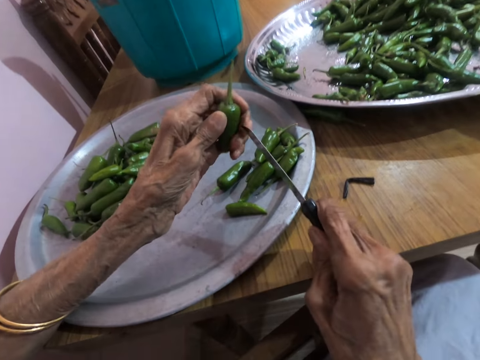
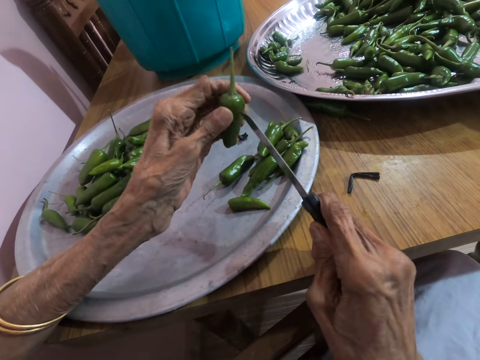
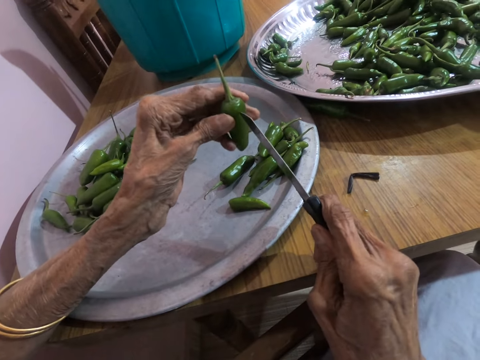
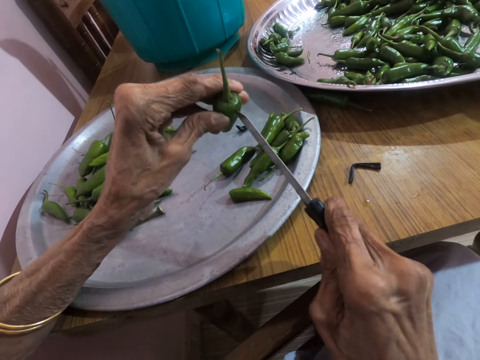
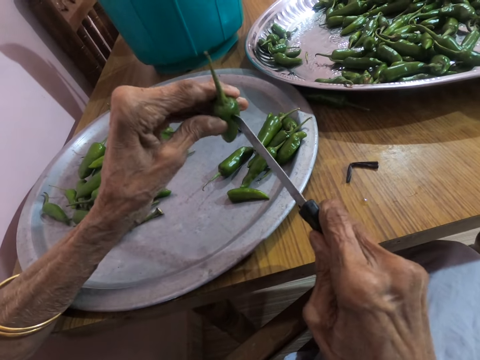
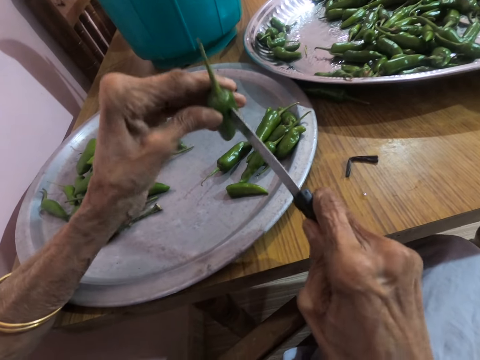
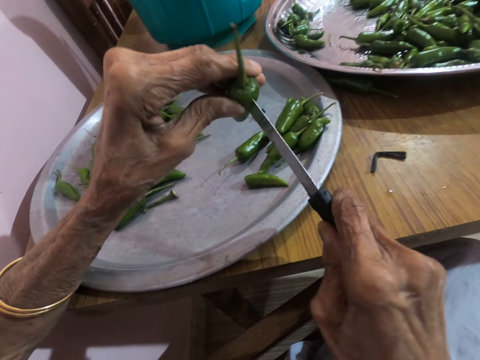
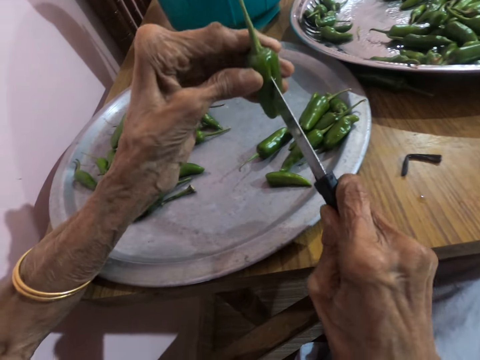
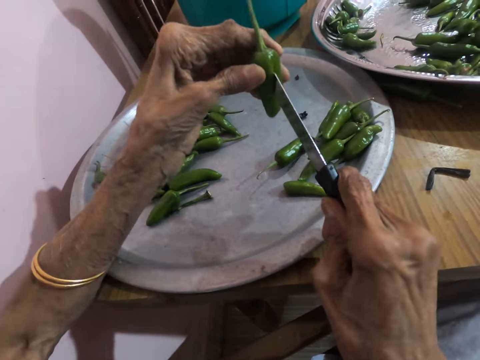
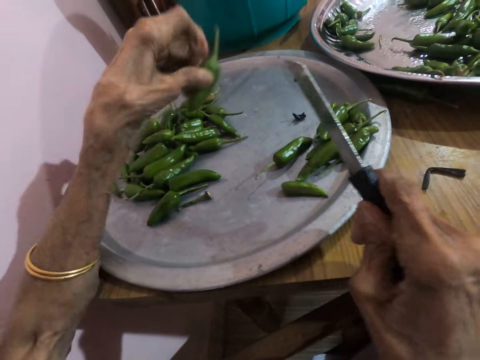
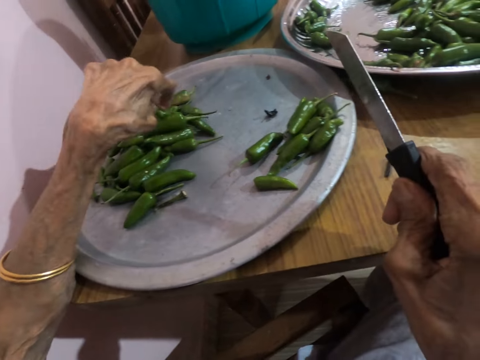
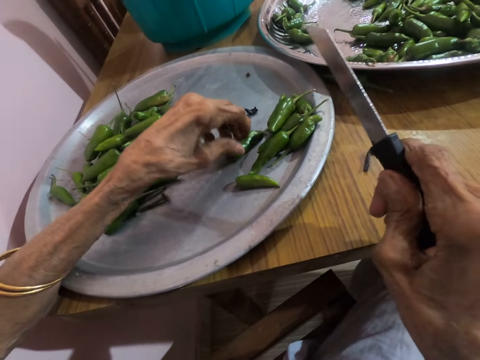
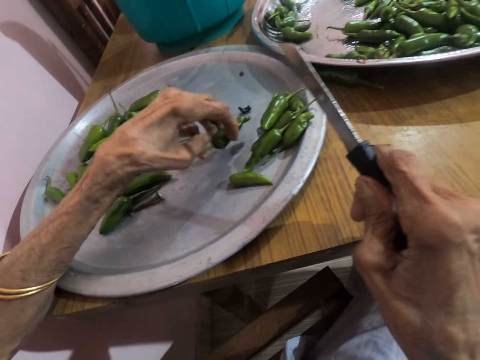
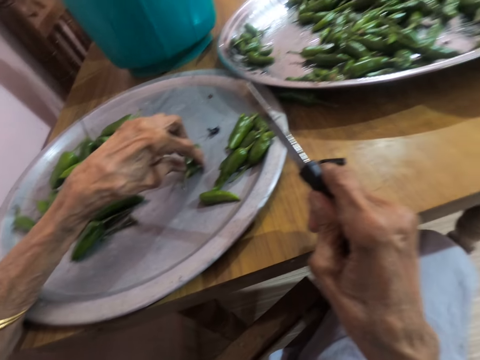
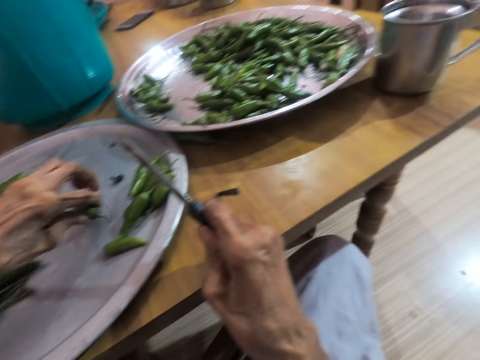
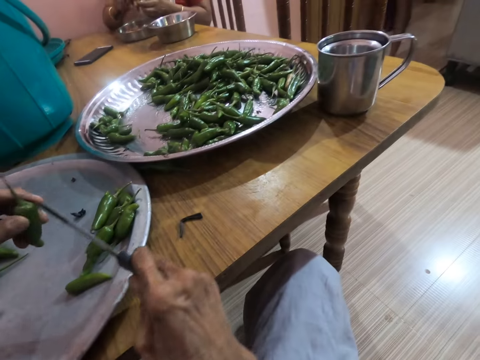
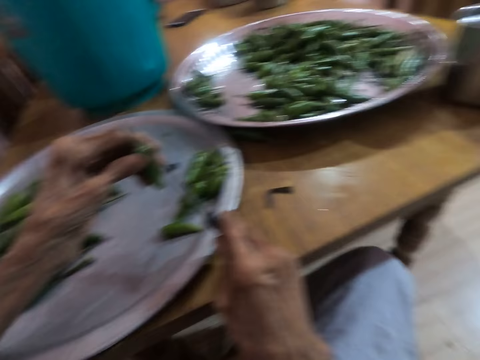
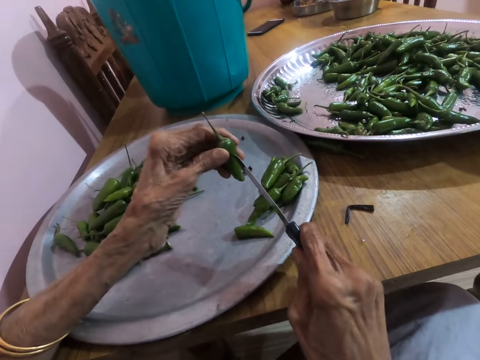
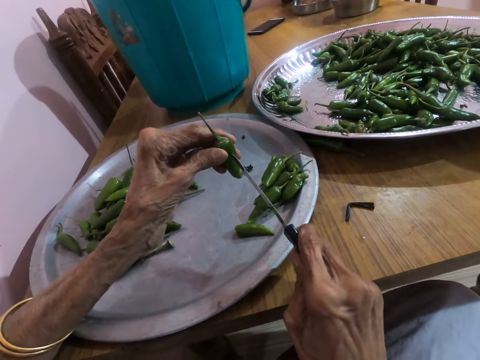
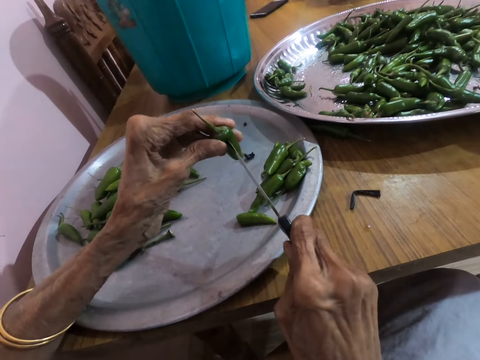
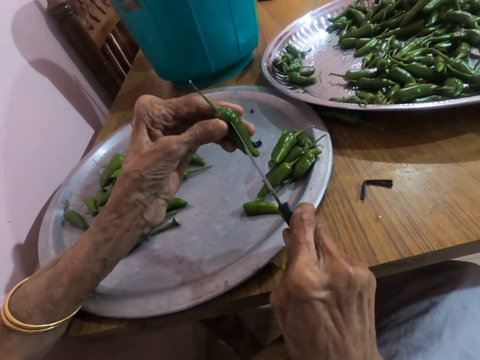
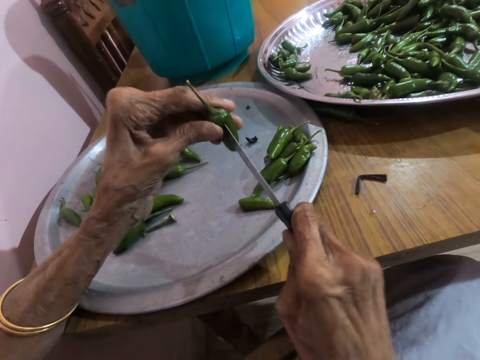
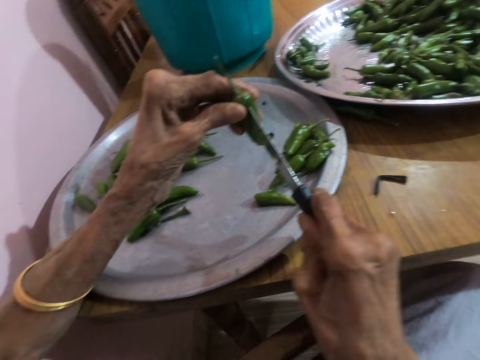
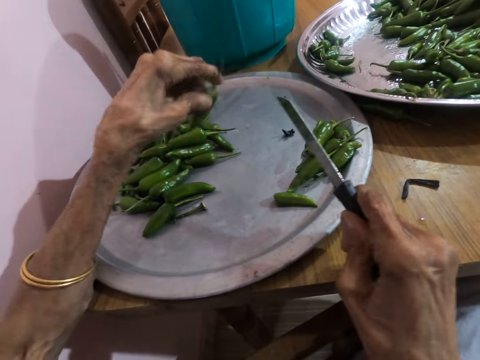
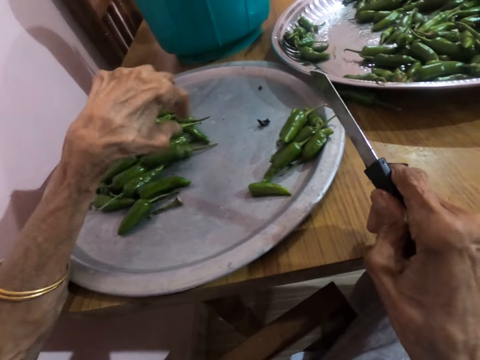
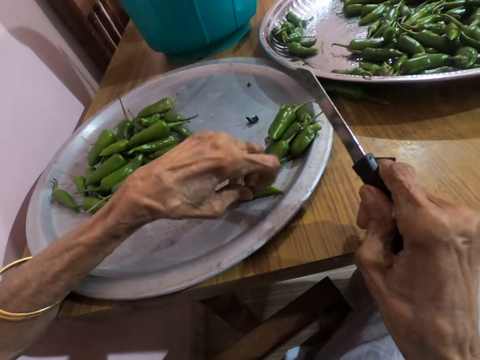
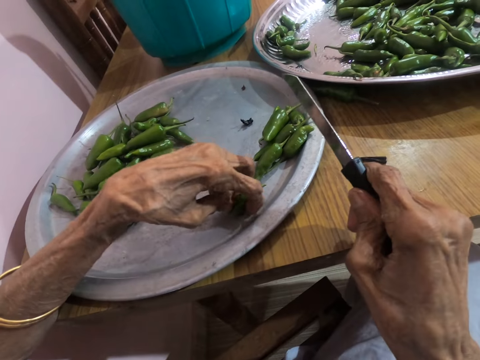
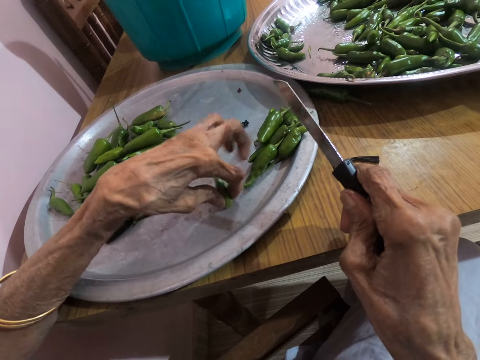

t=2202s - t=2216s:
The camera wearer pierces the jalapeno pepper with the knife in her right hand. She withdraws the jalapeno pepper from the knife with her left hand. She places the jalapeno pepper on the tray with her left hand. She picks the jalapeno pepper from the tray with her left hand. She pierces the jalapeno pepper with the knife in her right hand. She withdraws the jalapeno pepper from the knife with her left hand. She places the jalapeno pepper on the tray with her left hand. She picks the jalapeno pepper from the tray with her left hand.

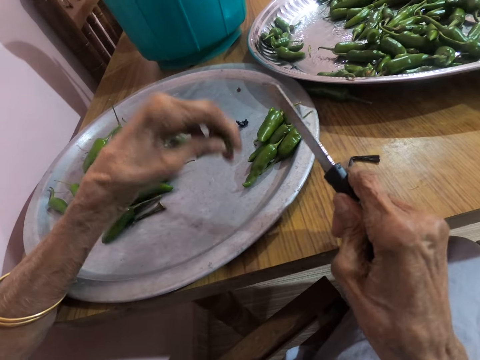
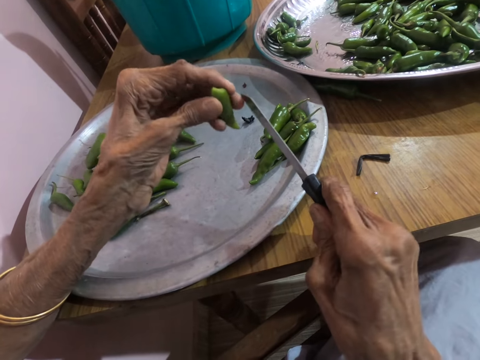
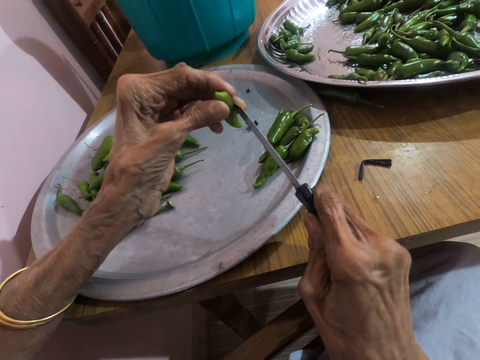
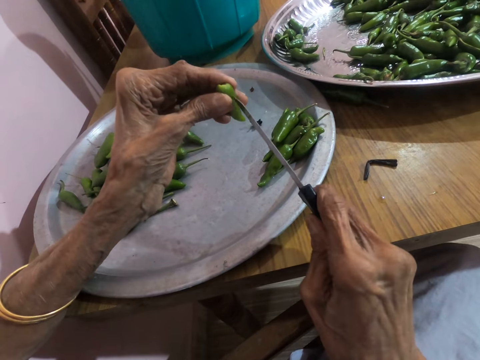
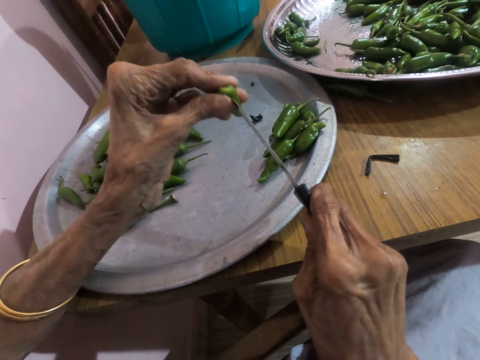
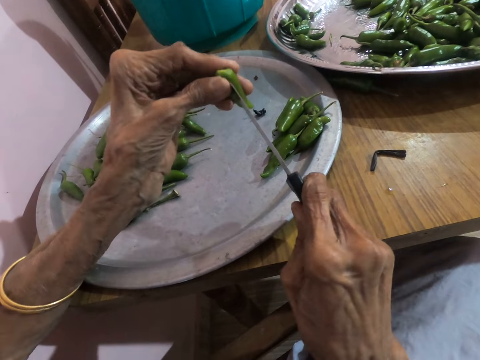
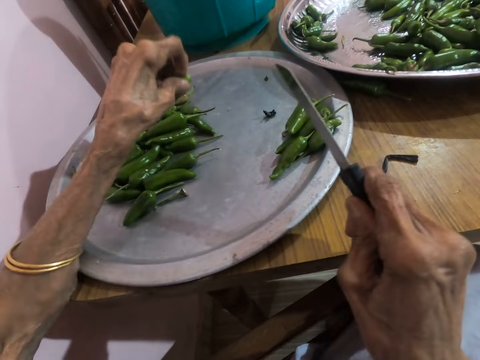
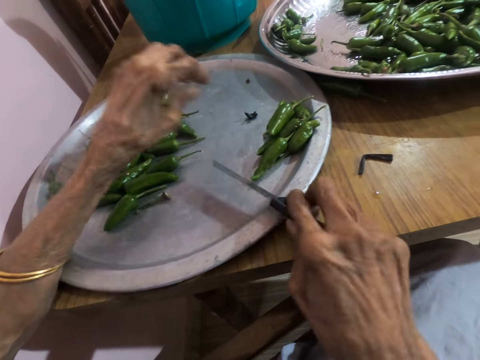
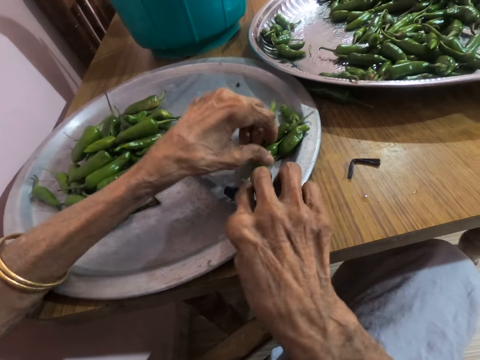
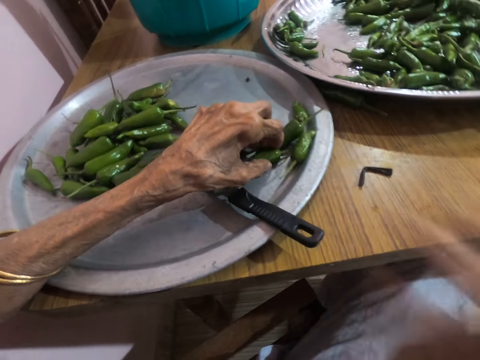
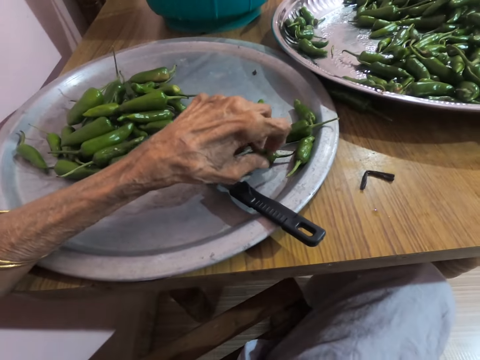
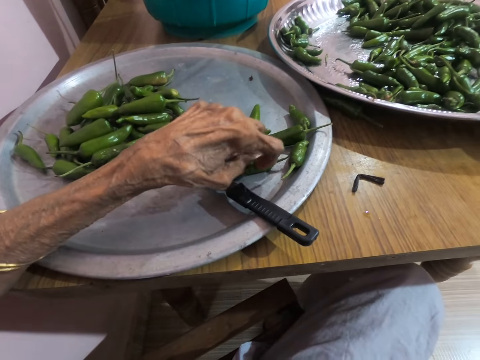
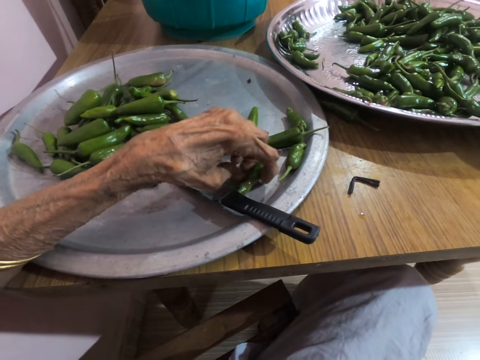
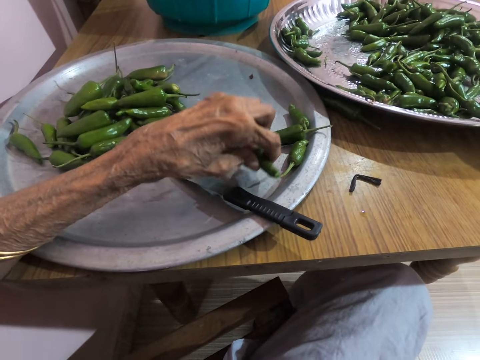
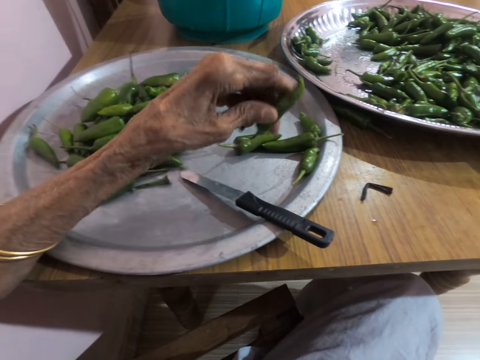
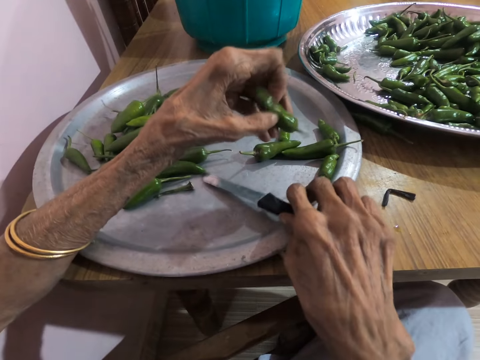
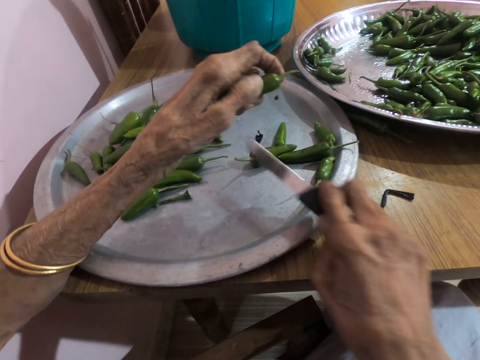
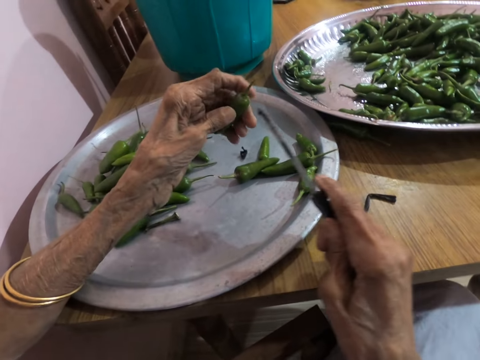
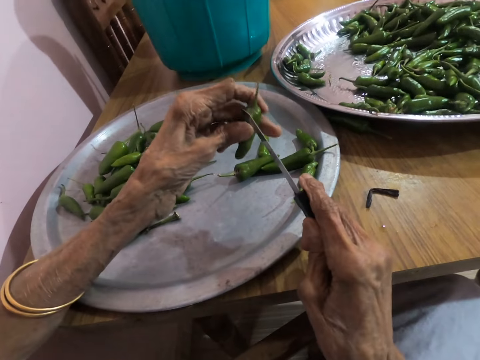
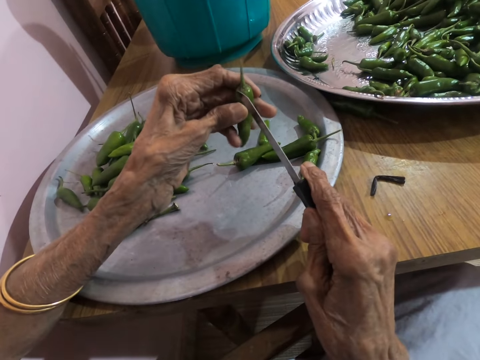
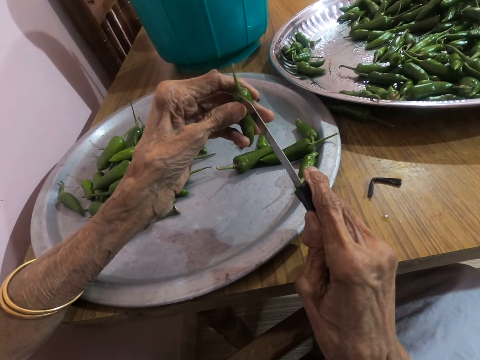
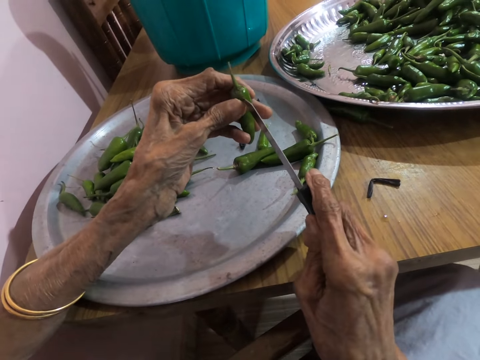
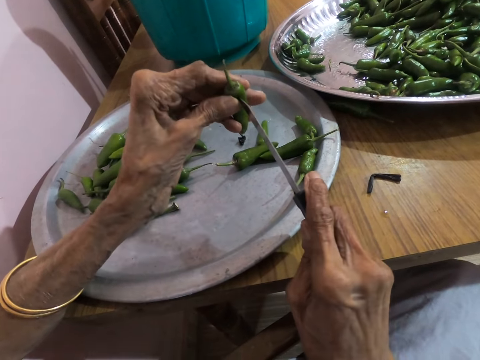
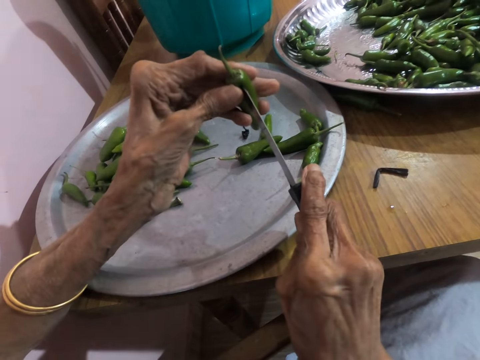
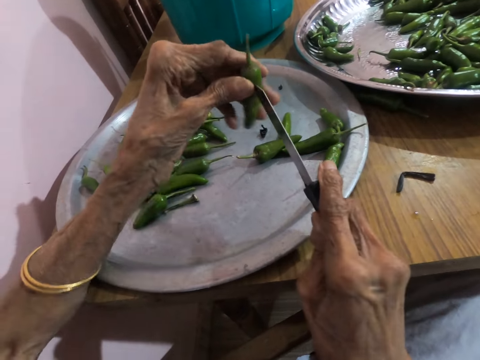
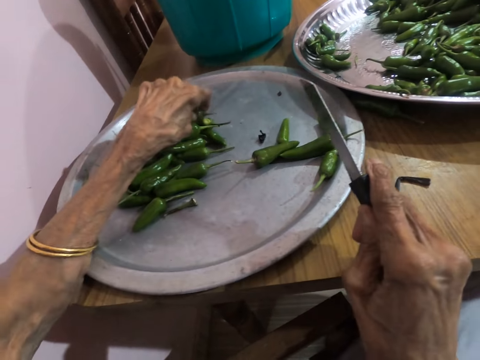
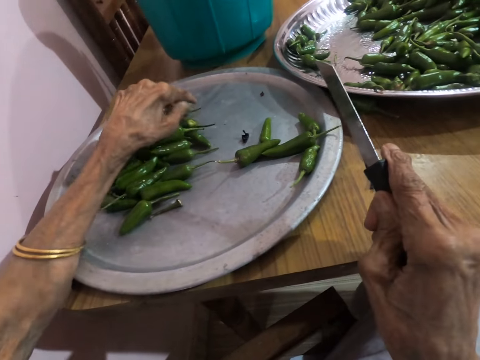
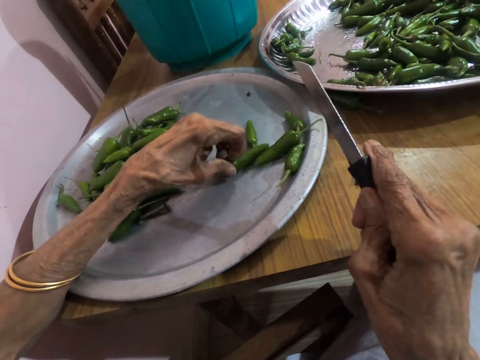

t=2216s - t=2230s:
The camera wearer picks up a pepper from the tray. She pierces the jalapeno pepper with the knife in her right hand. She withdraws the jalapeno pepper from the knife with her left hand. She places the jalapeno pepper on the tray with her left hand. She picks up a jalapeno pepper from the tray with her left hand. She places the knife on the tray with her right hand. She raises her right hand towards her face. She moves her left hand around a jalapeno pepper. She picks up the jalapeno pepper from the tray with her left hand. She picks up the knife from the tray with her right hand. She pierces the jalapeno pepper with the knife in her right hand. She withdraws the jalapeno pepper from the knife with her left hand. She places the jalapeno pepper on the tray with her left hand.
